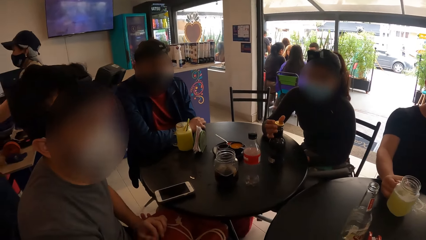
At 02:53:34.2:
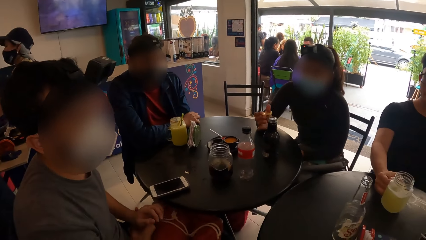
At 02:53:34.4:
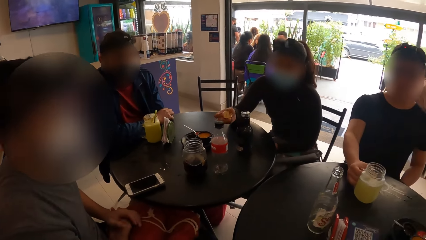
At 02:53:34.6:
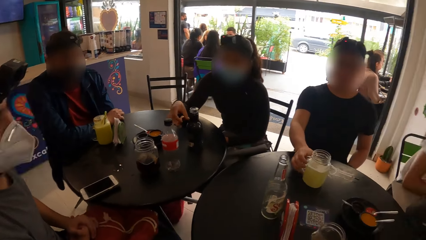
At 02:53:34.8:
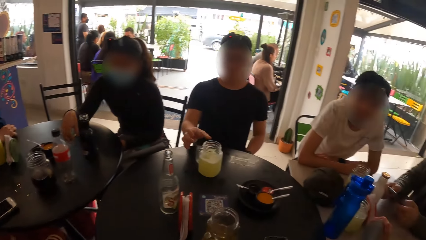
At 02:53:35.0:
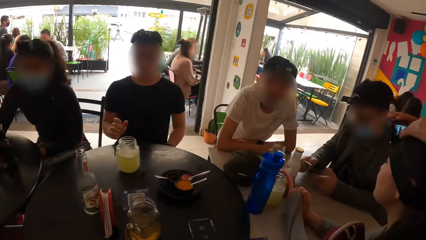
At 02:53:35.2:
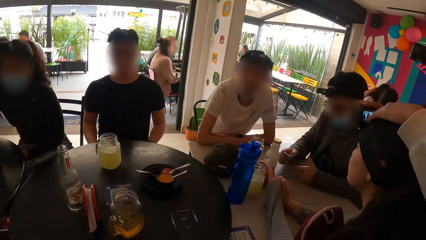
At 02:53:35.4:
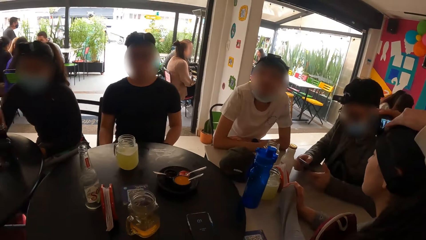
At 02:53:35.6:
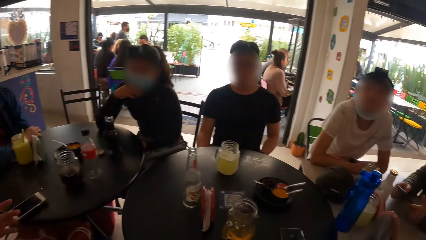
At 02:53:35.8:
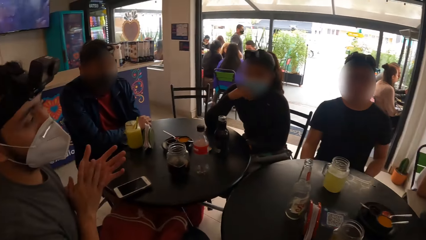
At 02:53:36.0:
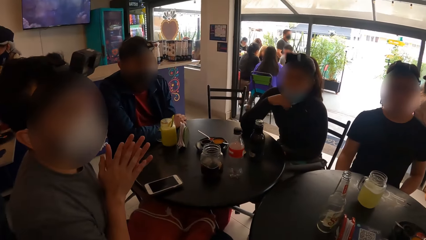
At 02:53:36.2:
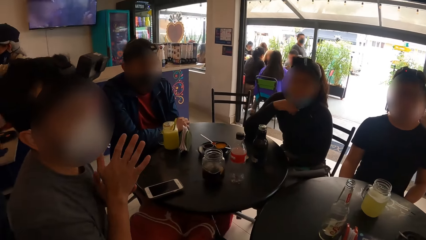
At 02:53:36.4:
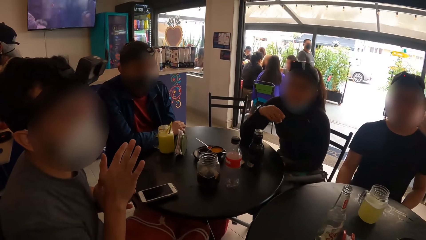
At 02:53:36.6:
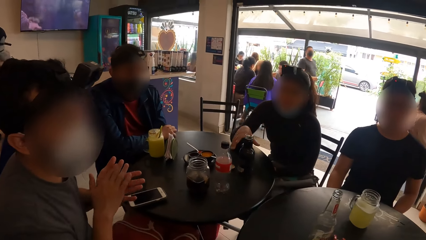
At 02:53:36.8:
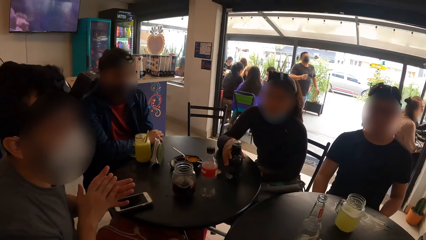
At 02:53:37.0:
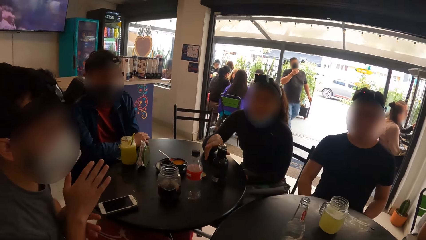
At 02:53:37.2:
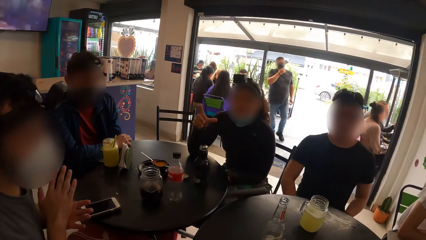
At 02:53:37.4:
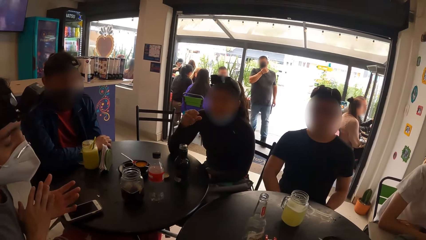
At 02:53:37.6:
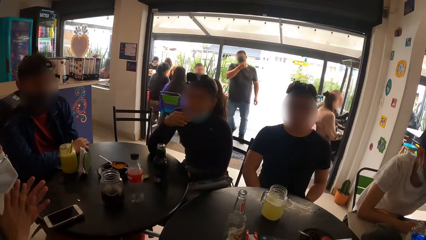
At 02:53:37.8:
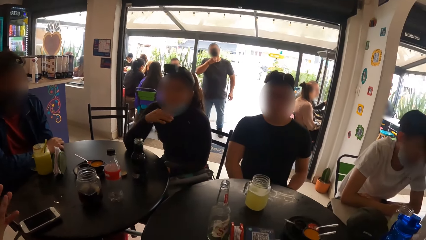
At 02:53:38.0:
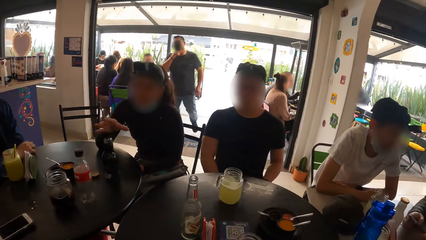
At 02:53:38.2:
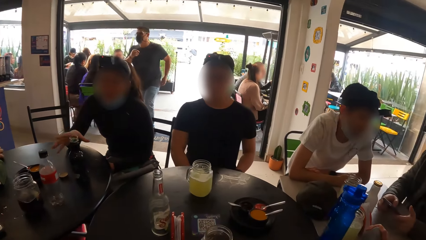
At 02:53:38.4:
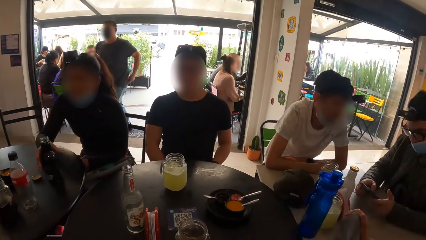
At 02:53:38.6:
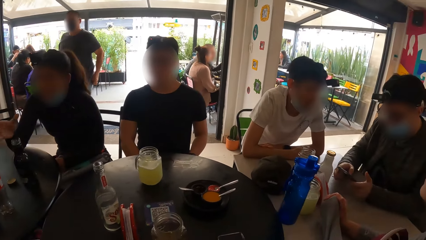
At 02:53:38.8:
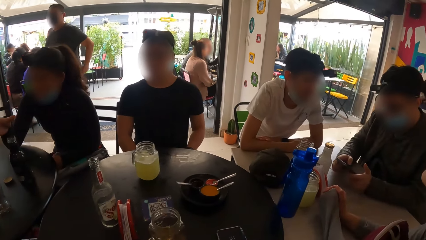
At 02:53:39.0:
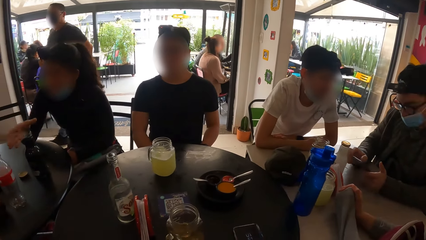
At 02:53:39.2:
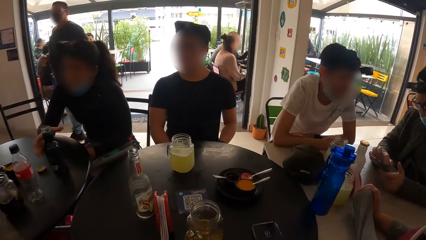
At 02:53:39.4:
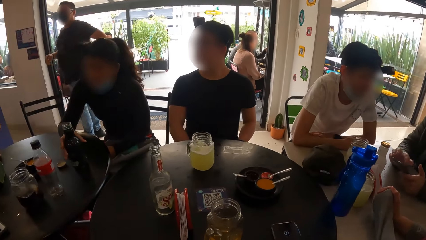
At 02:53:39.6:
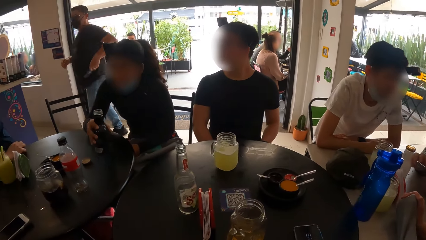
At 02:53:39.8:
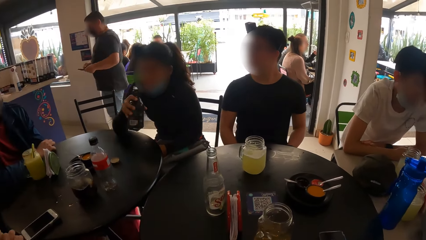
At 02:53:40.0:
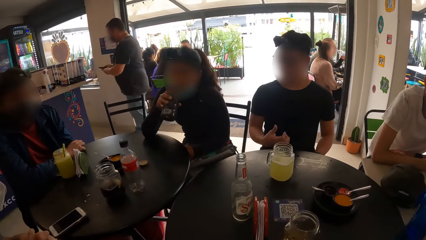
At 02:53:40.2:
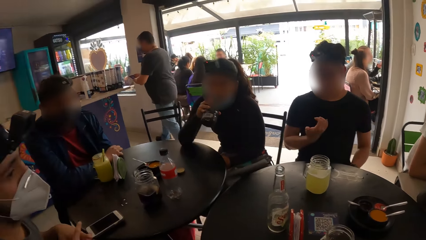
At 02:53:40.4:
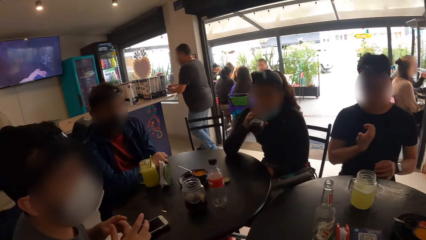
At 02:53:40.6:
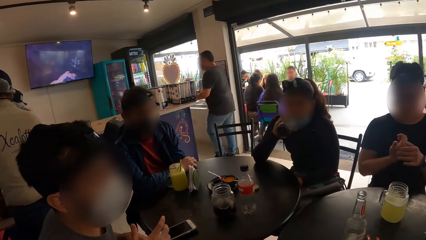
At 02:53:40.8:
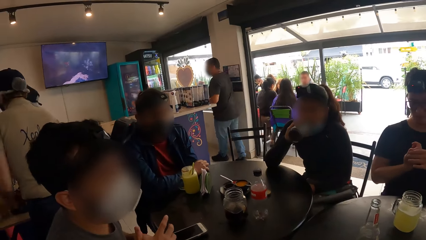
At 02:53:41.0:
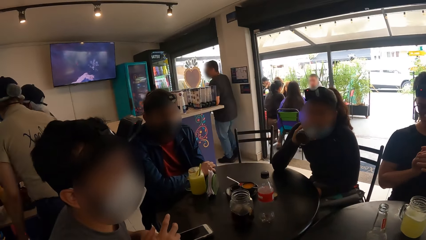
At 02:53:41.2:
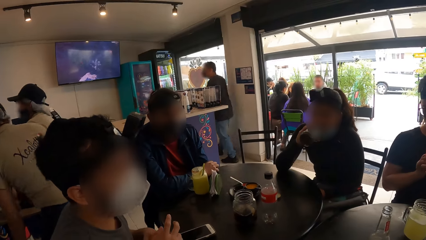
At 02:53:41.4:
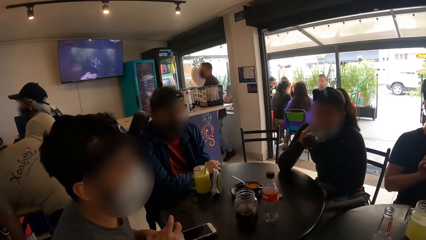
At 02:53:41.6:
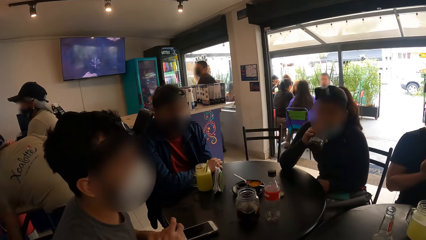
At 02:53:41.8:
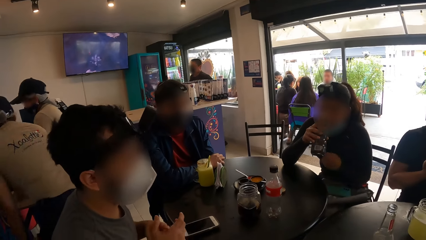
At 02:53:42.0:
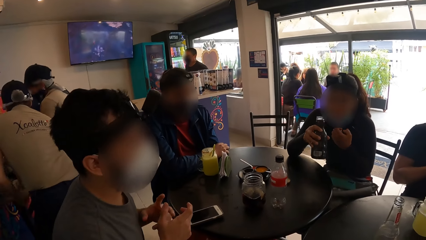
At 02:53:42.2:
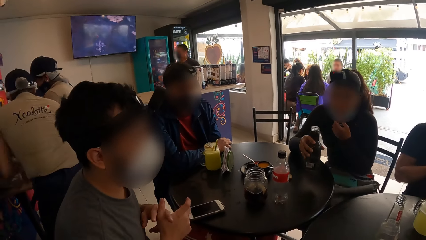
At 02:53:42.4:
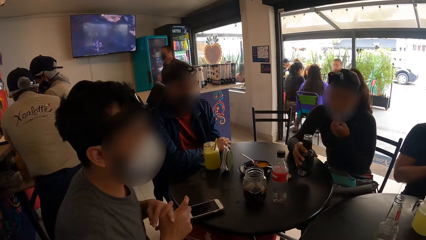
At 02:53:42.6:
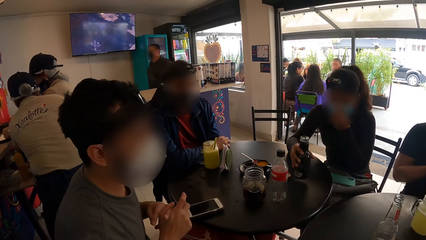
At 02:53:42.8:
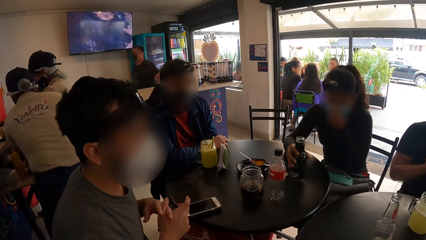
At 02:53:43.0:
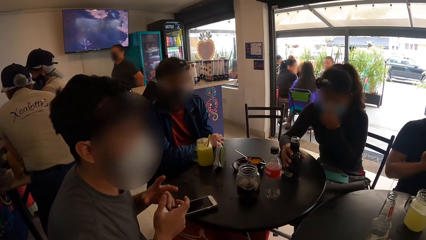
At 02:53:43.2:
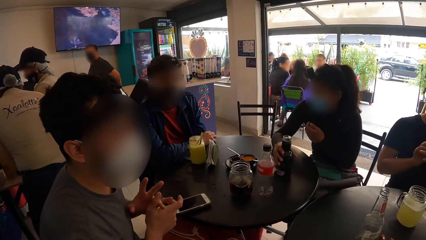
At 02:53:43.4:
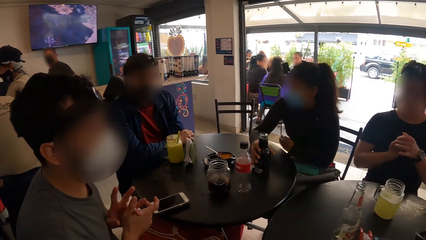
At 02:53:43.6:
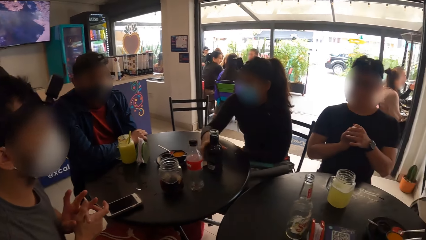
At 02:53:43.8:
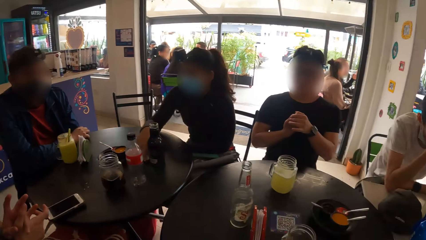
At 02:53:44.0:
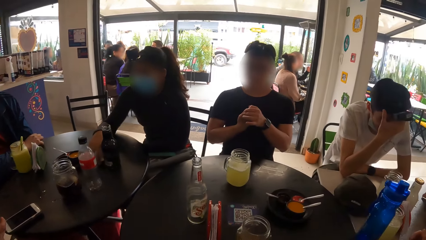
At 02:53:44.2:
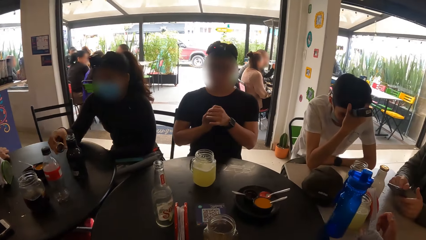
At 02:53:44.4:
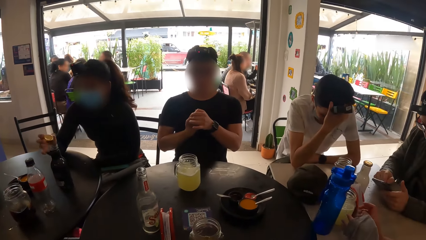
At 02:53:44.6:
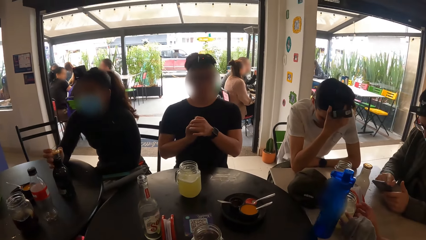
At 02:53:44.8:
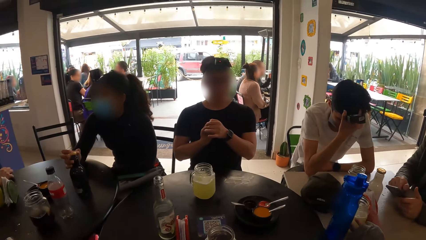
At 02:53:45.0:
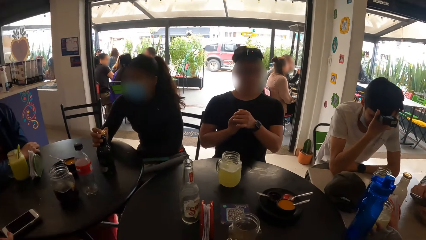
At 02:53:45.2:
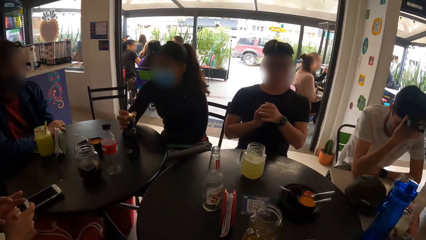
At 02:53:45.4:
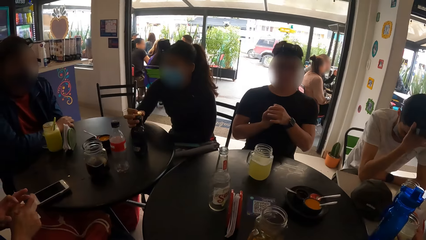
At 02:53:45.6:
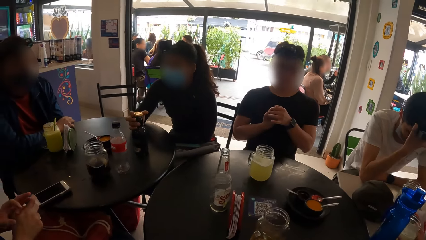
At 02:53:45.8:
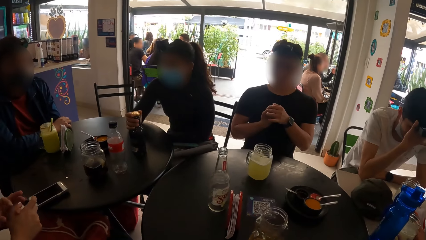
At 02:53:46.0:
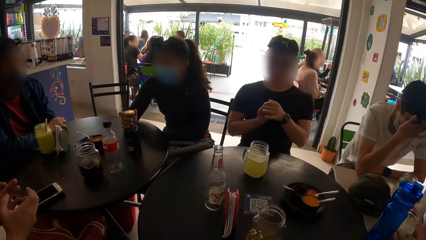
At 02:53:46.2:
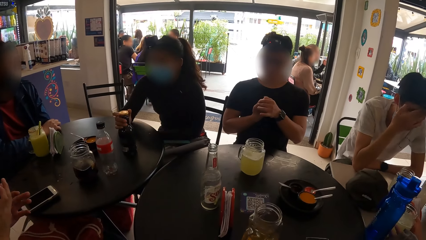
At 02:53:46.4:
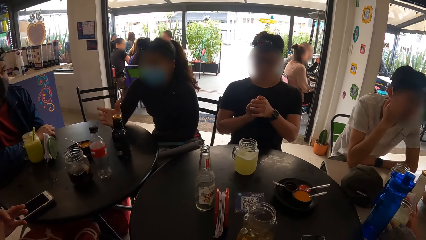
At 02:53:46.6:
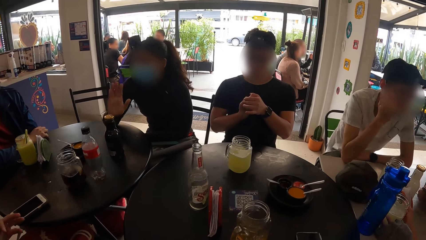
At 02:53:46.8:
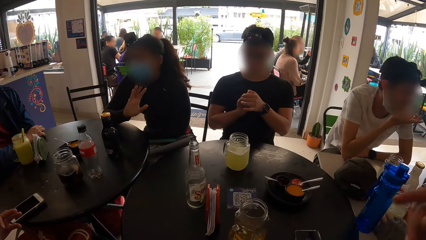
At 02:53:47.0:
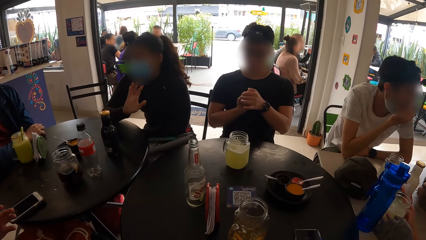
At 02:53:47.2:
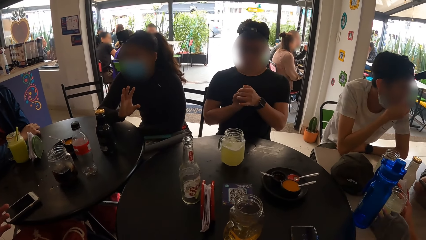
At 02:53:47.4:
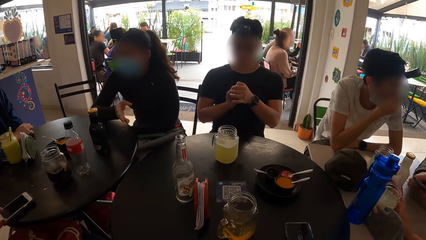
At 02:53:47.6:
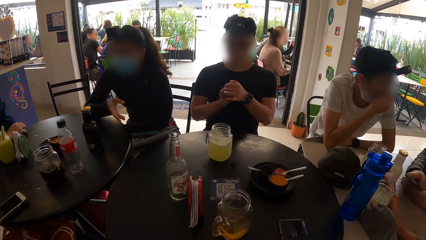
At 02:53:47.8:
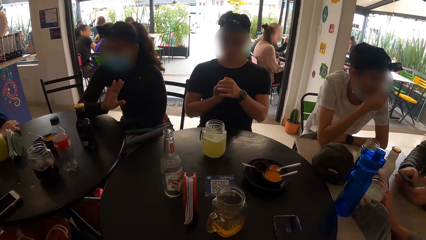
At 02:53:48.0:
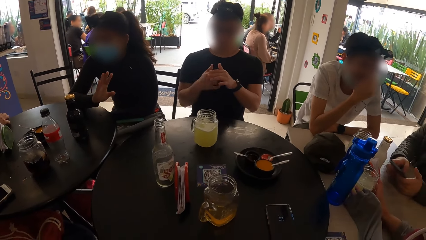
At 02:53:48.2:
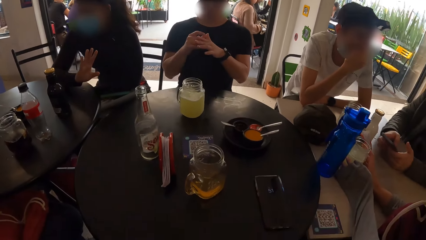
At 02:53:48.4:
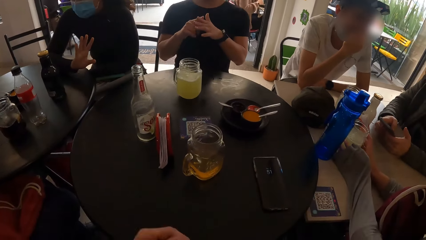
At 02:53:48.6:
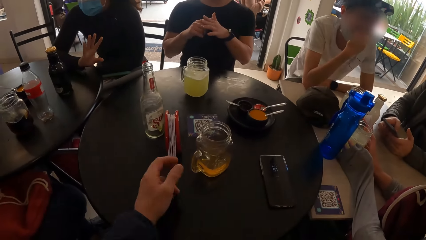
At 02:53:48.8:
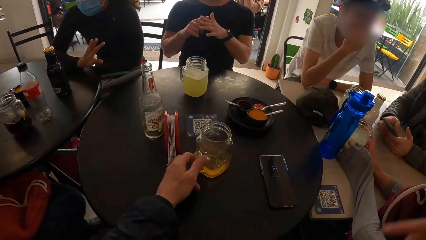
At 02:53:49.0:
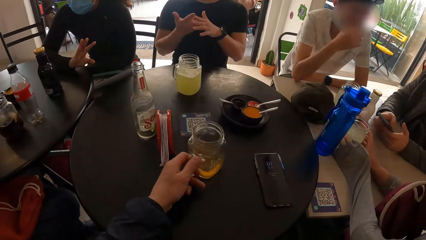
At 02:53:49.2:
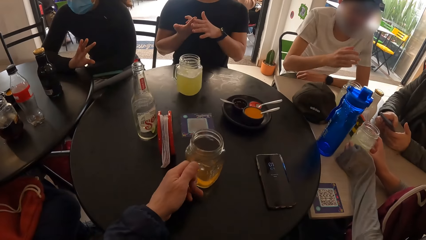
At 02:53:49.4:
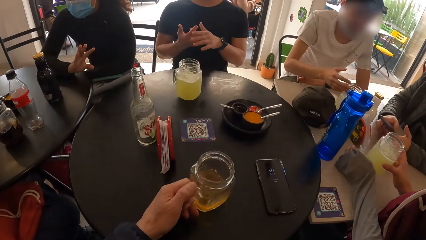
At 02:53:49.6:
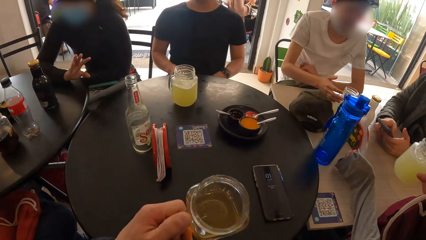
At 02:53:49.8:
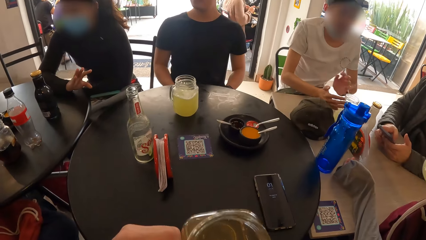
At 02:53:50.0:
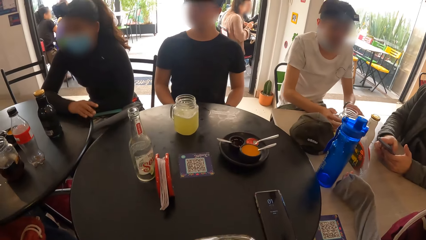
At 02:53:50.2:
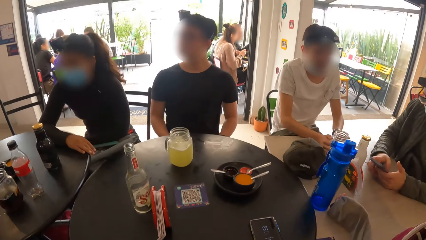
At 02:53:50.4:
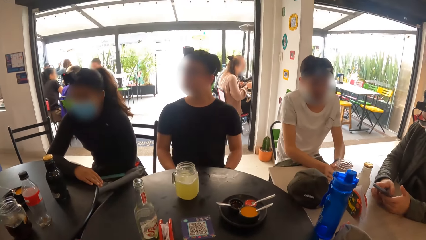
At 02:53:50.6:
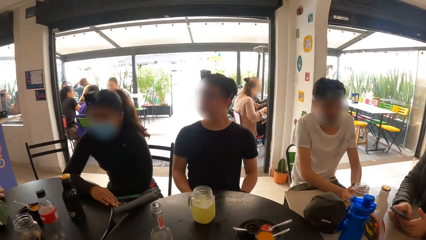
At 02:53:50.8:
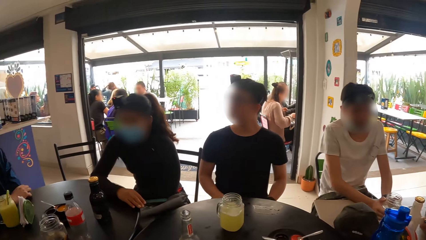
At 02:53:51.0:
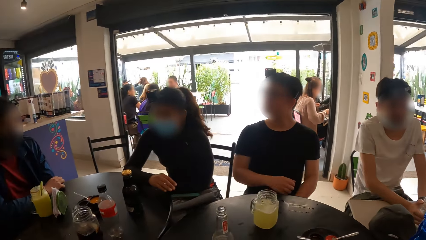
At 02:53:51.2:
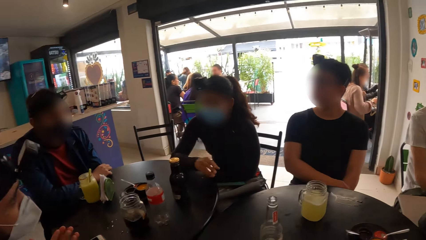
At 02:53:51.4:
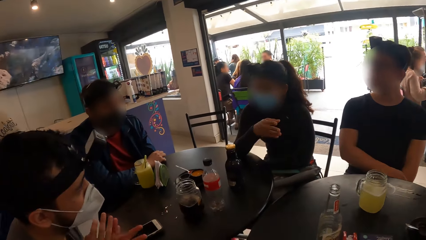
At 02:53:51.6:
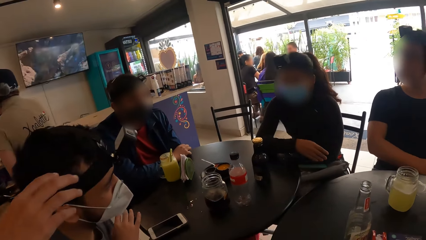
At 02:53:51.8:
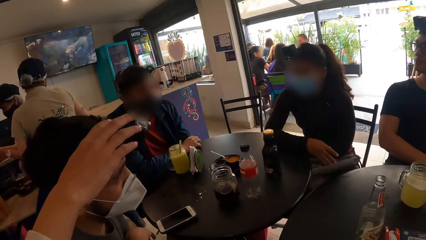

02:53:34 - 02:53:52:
A woman opens the bottle on the table with her right hand. The camera wearer looks around. A man drops the jar of juice on the table with his right hand. The camera wearer interacts with a person. The first woman drops the cover on the table with her right hand. The camera wearer looks around. Another woman adjusts a third woman's headcam with both hands. The first woman adjusts her face mask with both hands. Another man interacts with the group of people. The first woman touches the bottle on the table with her right hand. A third man operates a phone with both hands. The first woman picks up the bottle on the table with her right hand. The camera wearer looks around. The first woman drinks from the bottle in her right hand, drops the bottle on the table with her right hand, adjusts her face mask with her left hand, and picks up the cover on the table with her right hand. A fourth man adjusts the headcam on his head with his right hand. The first woman closes the bottle with the cover in her right hand. The camera wearer looks around. The first woman interacts with the group of people. The camera wearer picks up the jar of drink on the table with his right hand. The third woman picks up a jar of beer on the table with her right hand. The camera wearer drinks. The fourth man touches the jar of juice on the table with both hands.
